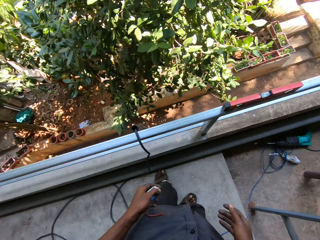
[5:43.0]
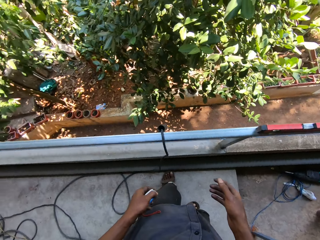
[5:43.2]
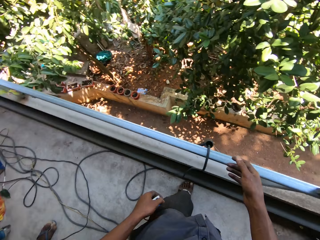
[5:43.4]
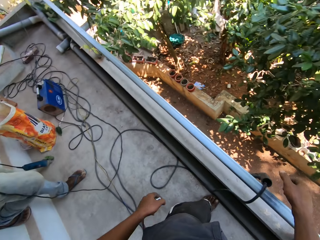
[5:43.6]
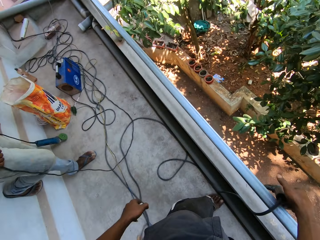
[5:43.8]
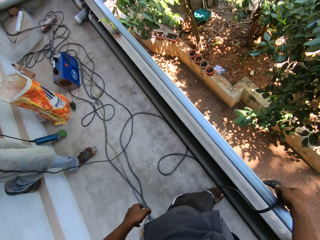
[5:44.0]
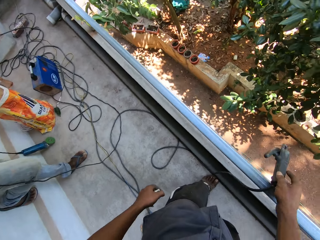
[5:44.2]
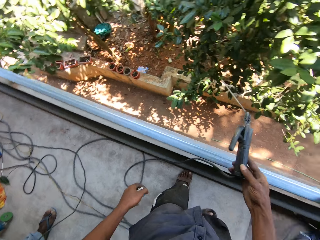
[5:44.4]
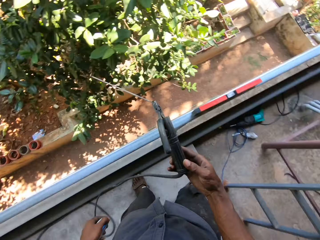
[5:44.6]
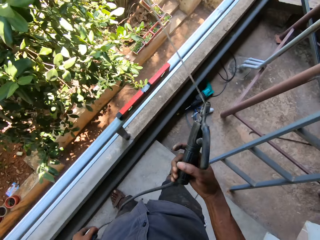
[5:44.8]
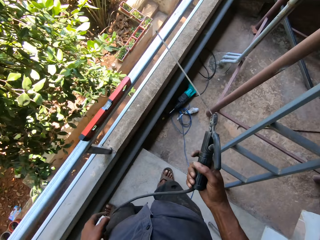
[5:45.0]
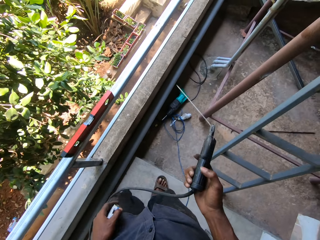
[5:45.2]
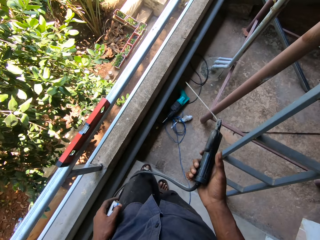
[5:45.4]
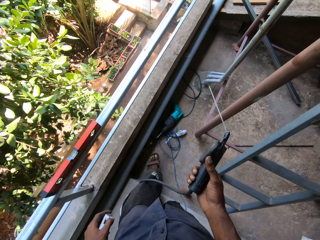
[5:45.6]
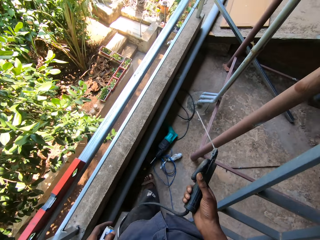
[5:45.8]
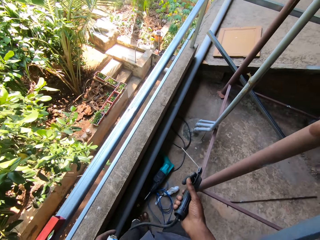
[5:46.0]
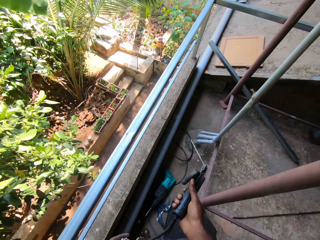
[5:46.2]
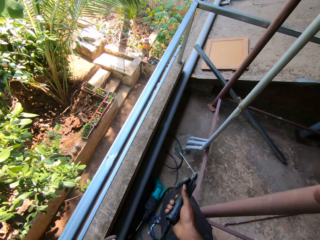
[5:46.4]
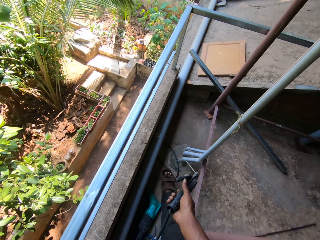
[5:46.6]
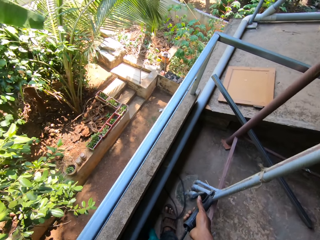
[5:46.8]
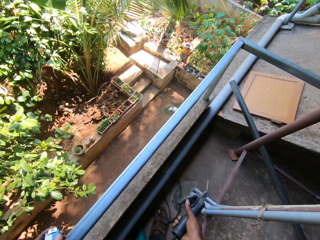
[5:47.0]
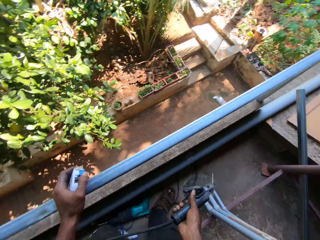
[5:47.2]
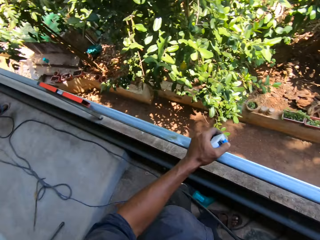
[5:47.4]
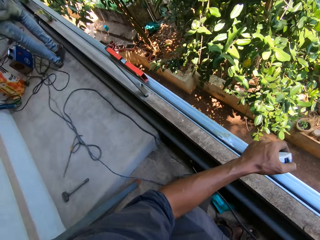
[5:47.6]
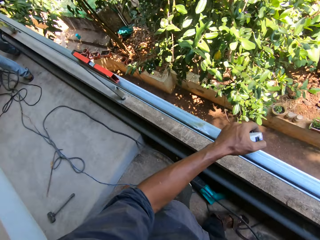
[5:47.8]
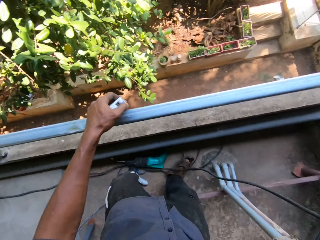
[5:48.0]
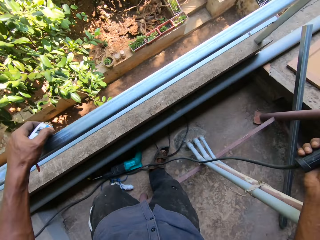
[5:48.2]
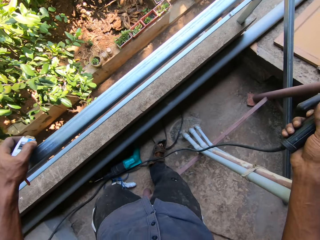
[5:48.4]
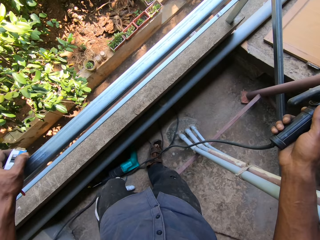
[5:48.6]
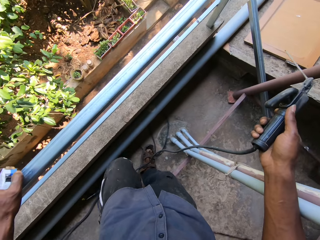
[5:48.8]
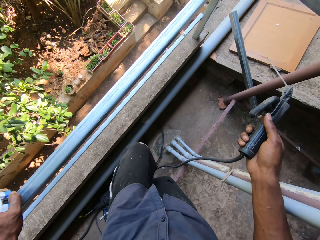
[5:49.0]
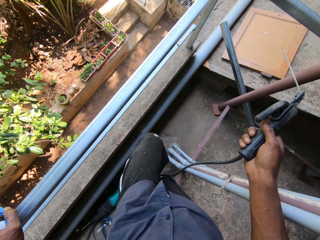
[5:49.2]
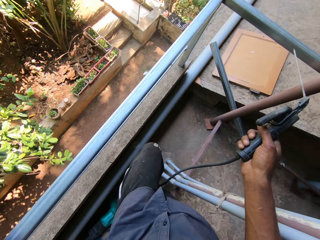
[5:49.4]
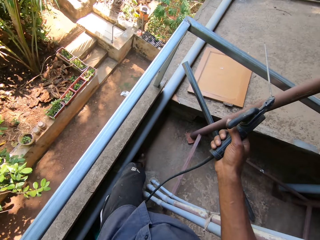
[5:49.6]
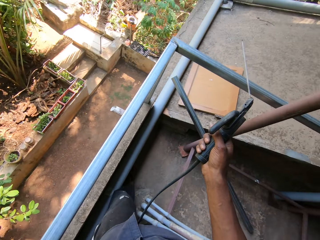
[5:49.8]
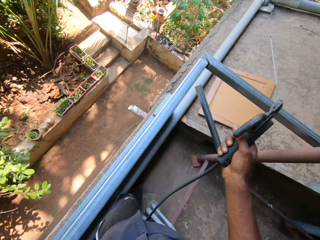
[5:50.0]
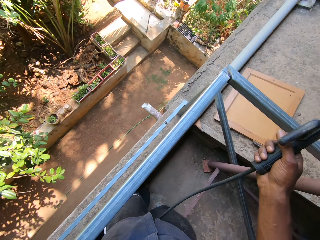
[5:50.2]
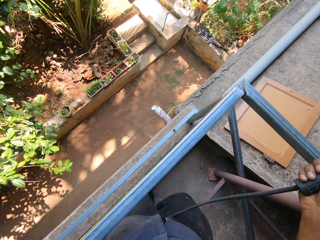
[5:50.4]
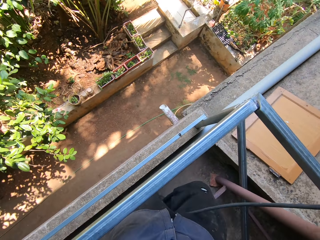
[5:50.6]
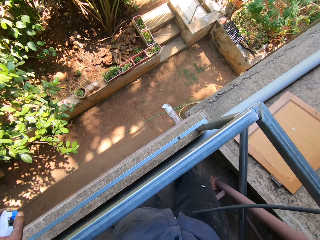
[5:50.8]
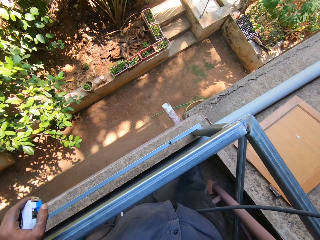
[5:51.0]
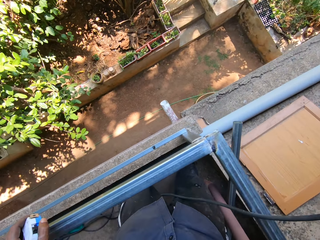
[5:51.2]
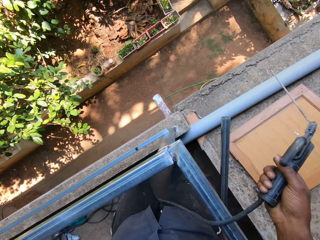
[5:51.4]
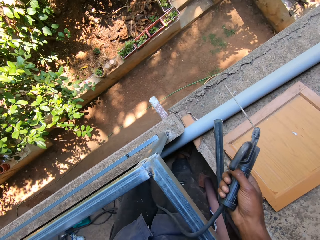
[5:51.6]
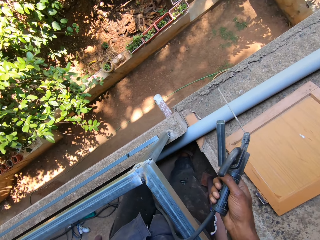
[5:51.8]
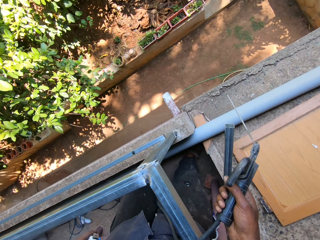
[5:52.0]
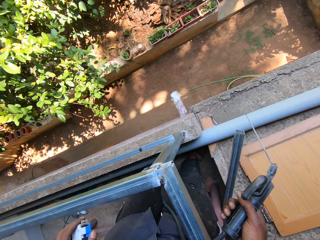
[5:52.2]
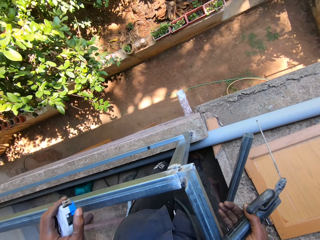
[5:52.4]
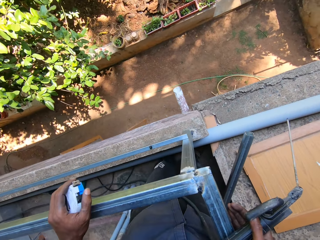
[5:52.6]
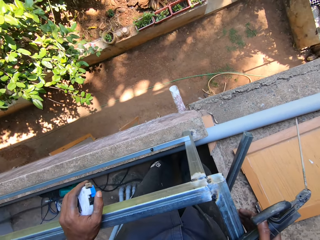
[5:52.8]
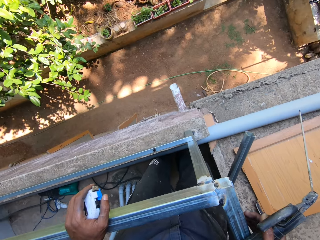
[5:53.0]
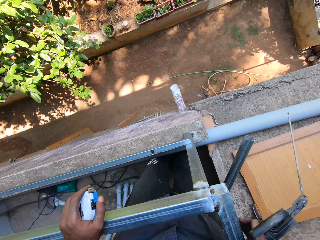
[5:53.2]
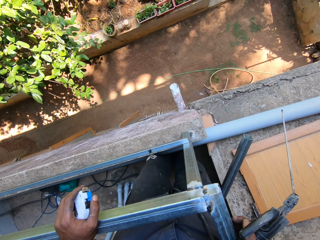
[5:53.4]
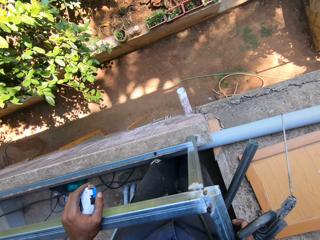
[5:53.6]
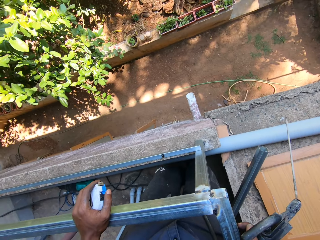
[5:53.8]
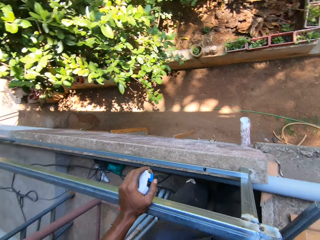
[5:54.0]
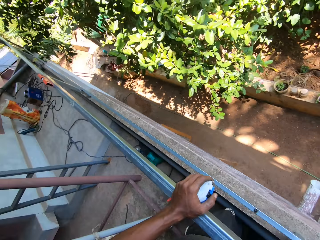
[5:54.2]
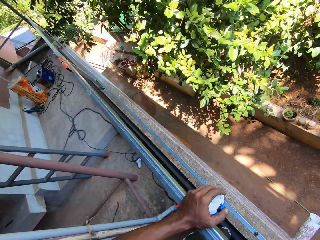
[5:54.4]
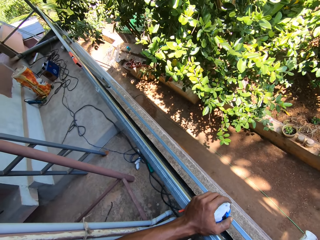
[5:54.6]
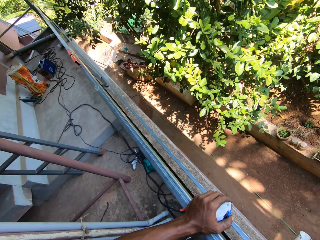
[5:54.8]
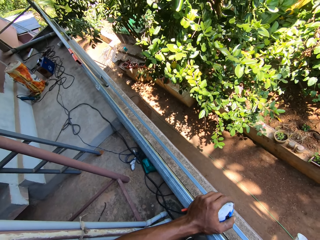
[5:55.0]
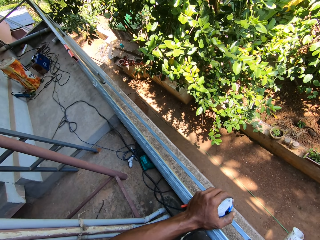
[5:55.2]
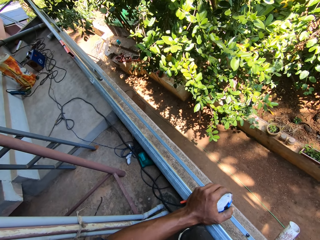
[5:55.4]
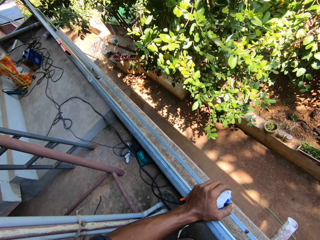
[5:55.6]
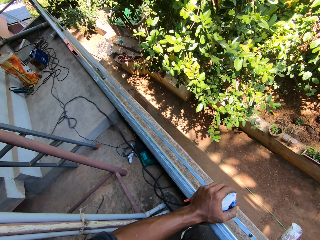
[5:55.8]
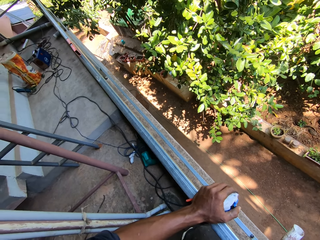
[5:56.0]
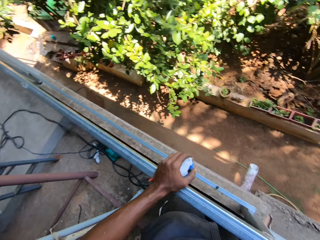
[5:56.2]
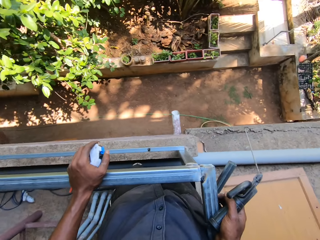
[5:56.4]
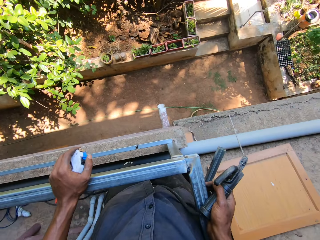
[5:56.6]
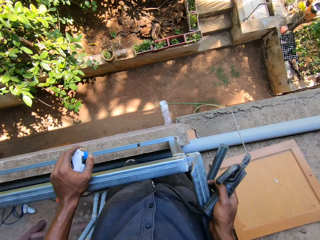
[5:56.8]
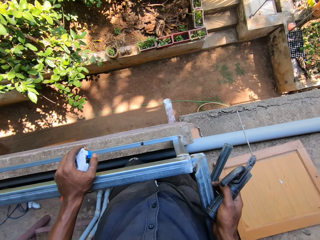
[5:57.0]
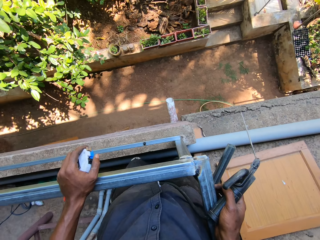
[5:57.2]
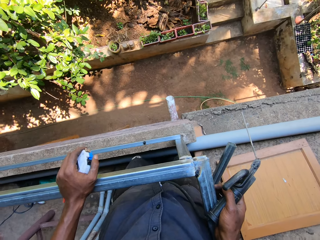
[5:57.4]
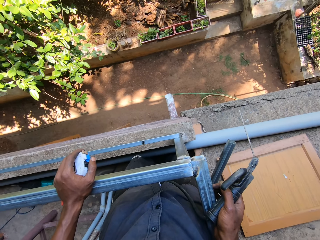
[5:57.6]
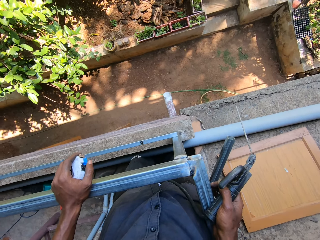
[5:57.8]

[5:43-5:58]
The man interacts with the camera wearer. The camera wearer picks up an electrode holder from the balcony rail with his right hand. He walks around. He places his left hand on the balcony rail. He interacts with the man. He places his right hand on the balcony rail, places his left hand on the balcony rail. He looks around.

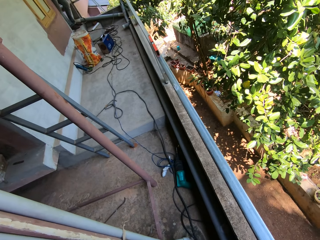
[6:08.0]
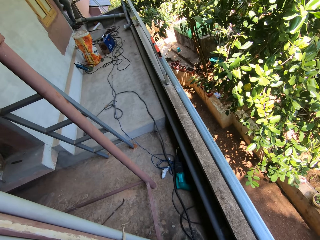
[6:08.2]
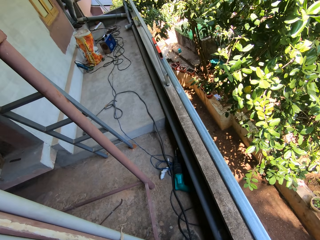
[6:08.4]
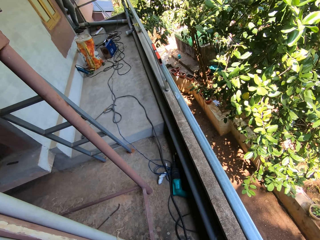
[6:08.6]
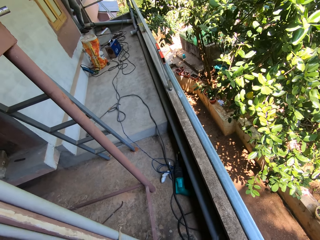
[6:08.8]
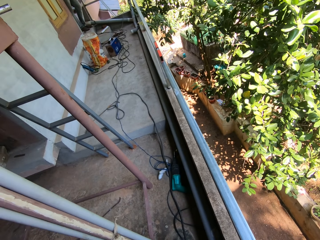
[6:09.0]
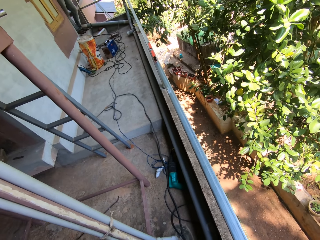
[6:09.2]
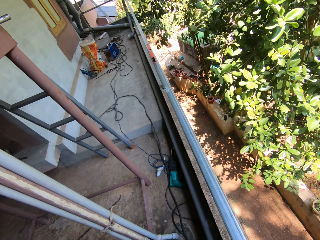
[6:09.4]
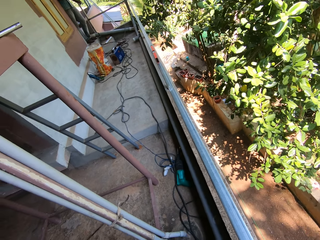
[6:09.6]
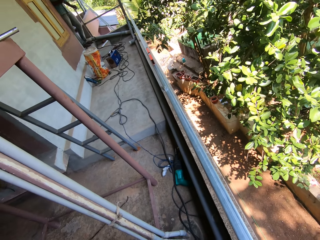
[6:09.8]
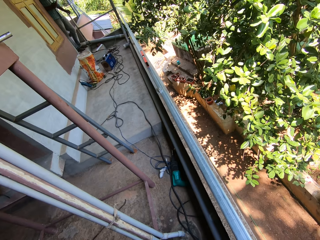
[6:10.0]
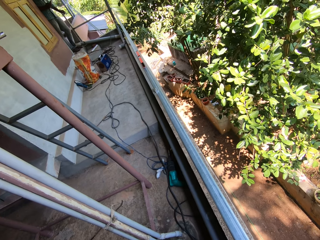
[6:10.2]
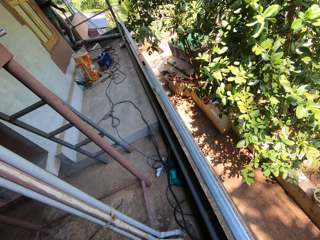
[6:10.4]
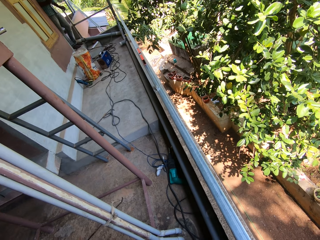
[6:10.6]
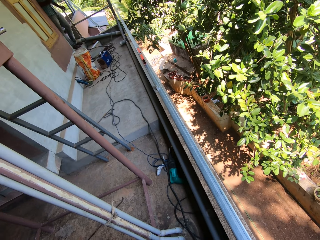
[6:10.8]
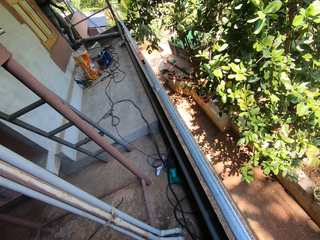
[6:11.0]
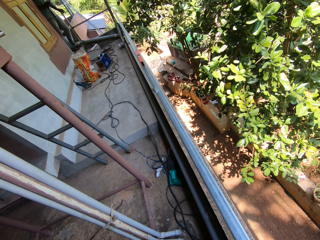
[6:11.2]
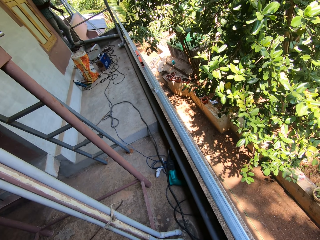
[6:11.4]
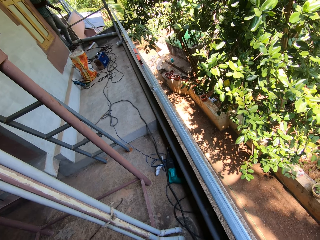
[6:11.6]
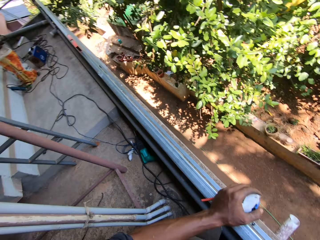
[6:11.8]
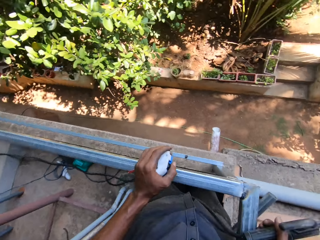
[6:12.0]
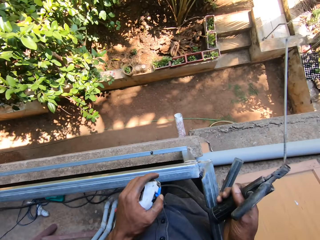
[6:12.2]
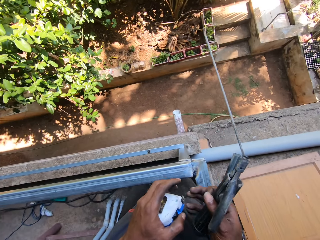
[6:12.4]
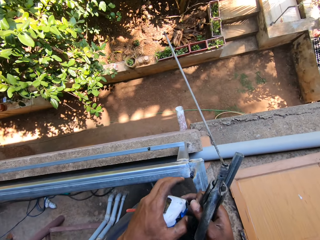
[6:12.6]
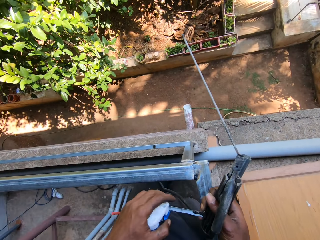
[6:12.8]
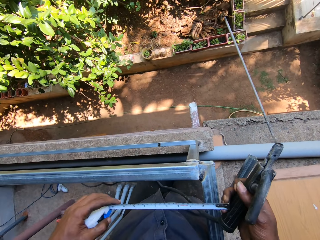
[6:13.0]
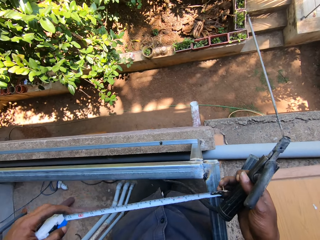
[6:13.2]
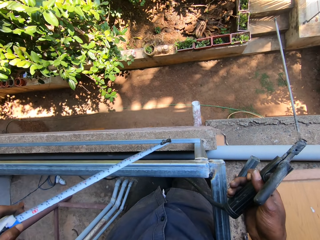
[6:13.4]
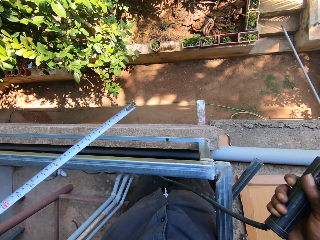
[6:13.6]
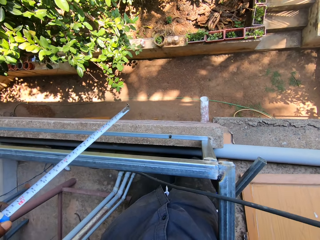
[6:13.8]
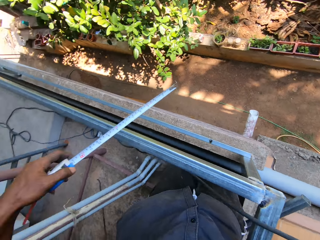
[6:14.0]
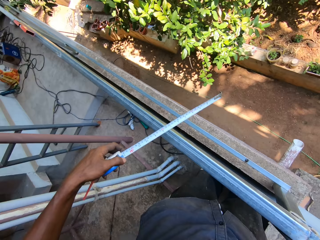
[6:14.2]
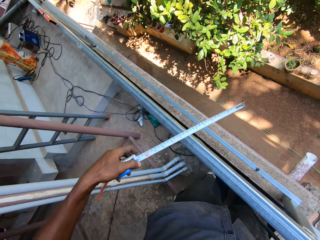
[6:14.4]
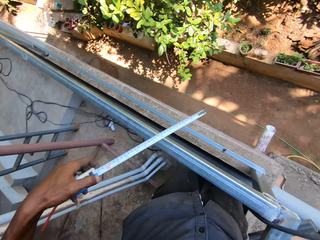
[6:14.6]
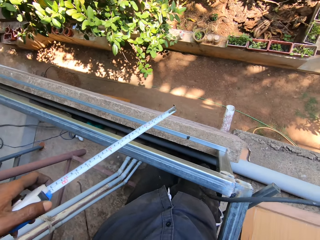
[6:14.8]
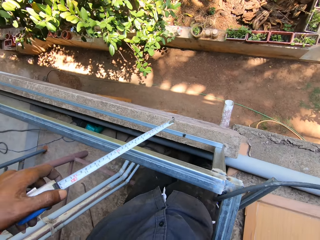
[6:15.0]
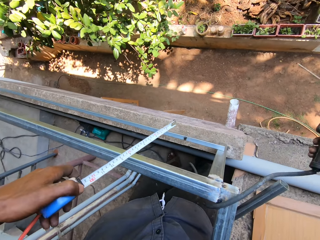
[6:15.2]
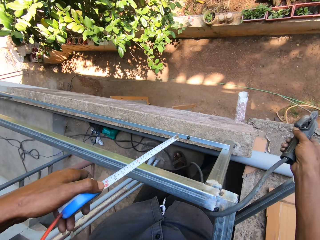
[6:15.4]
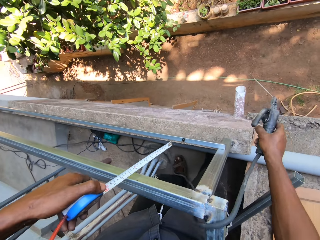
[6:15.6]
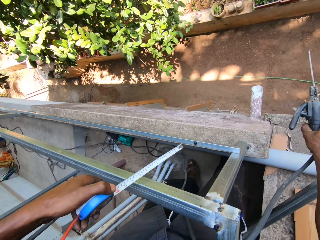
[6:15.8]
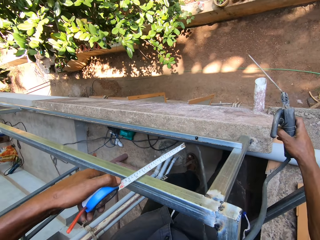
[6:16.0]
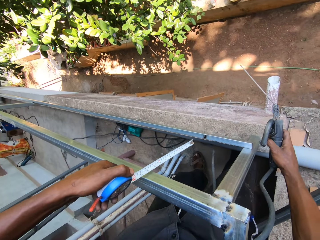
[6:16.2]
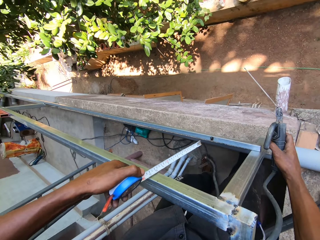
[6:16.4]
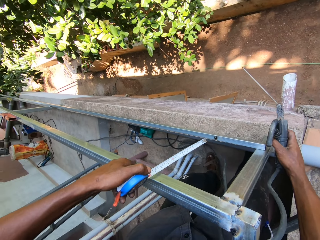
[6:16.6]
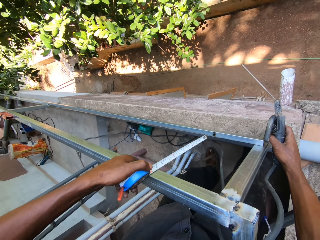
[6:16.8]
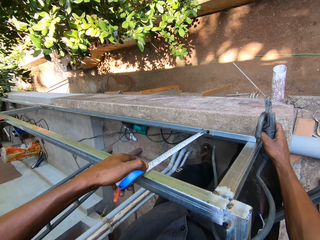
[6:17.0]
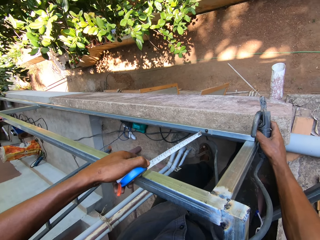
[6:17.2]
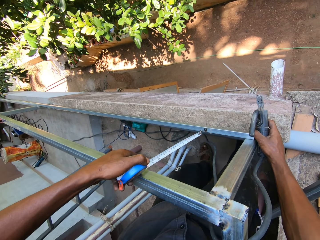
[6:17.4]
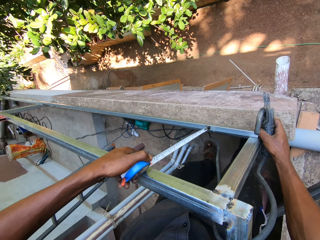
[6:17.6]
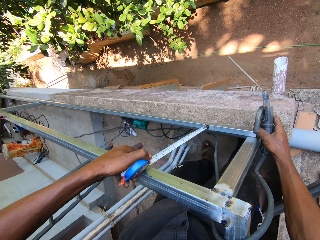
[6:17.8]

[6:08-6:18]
The camera wearer pulls out the blade in the measuring tape with his right hand. He hits the balcony rail with the measuring tape in his left hand. He measures the balcony rail with the measuring tape in his left hand. He places his right hand on the balcony rail.
